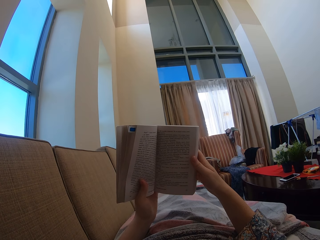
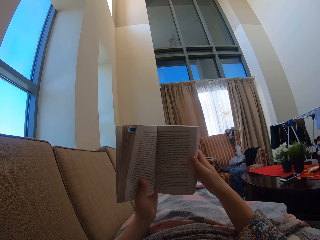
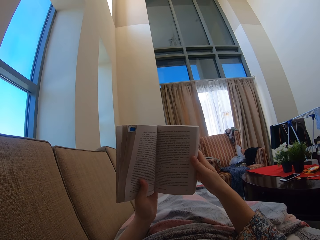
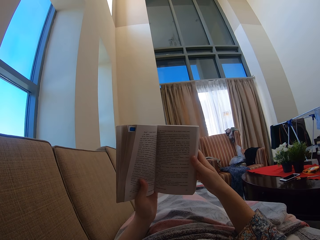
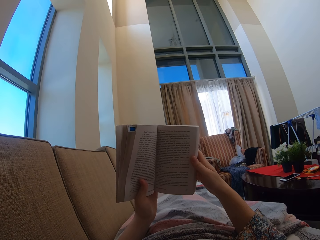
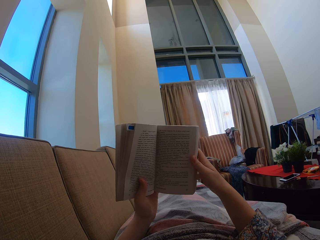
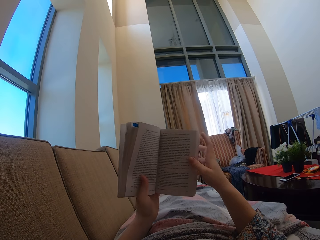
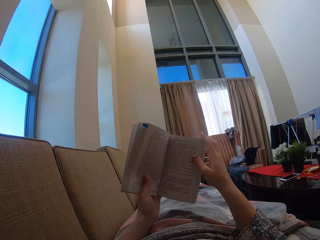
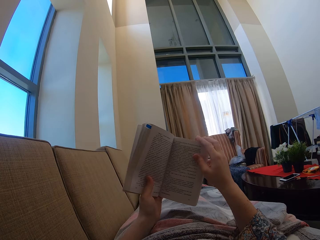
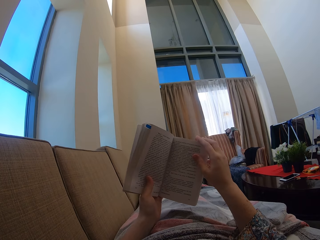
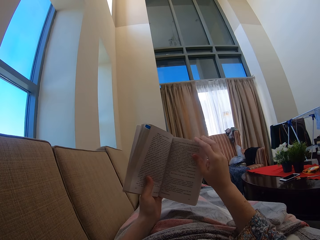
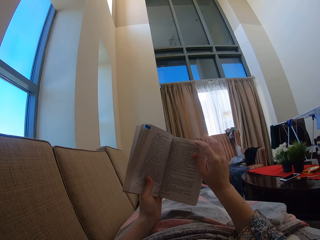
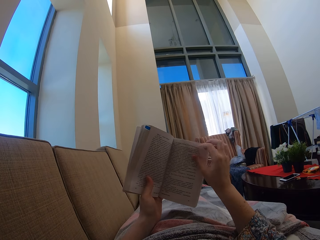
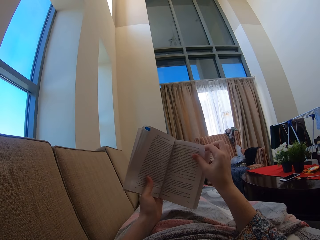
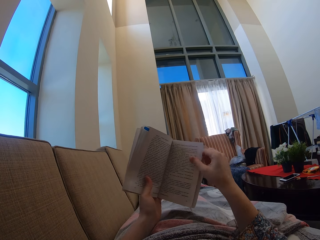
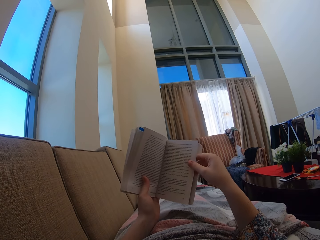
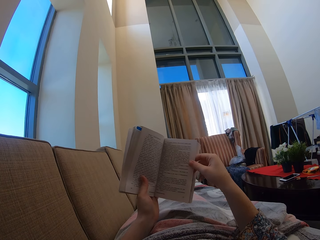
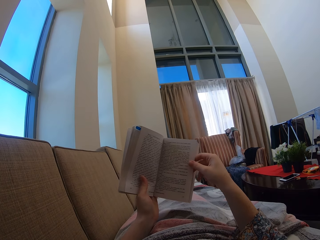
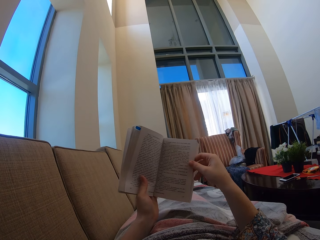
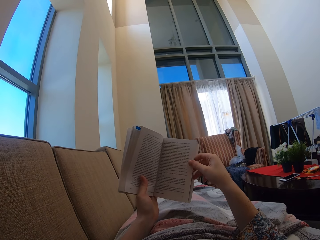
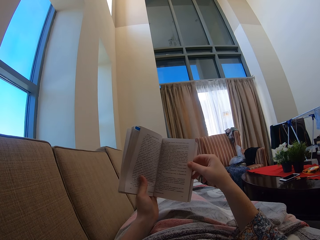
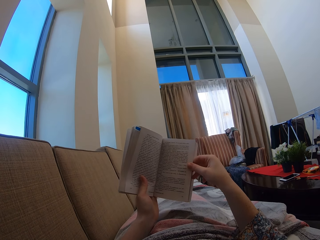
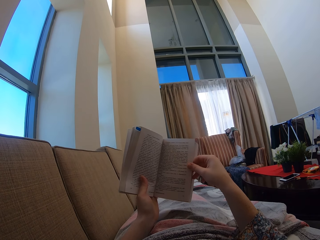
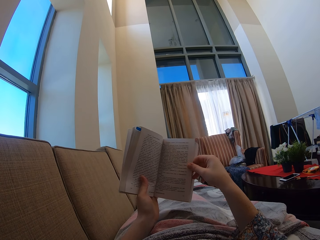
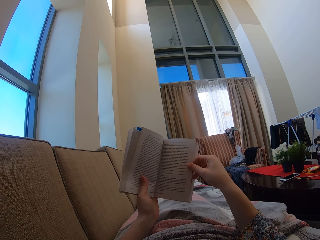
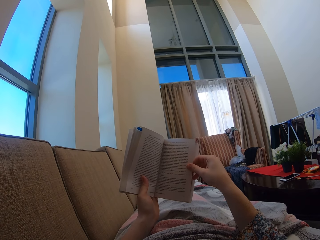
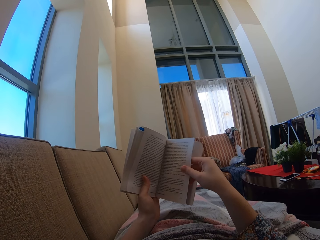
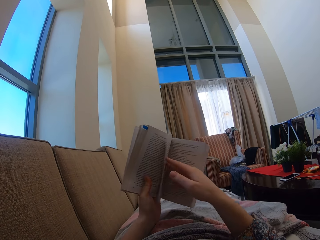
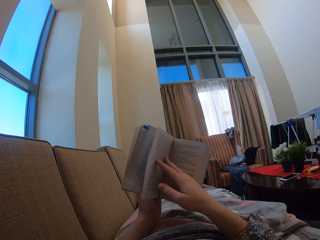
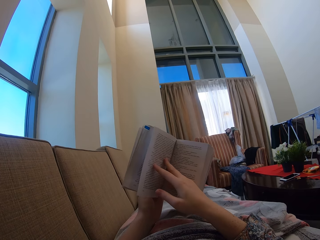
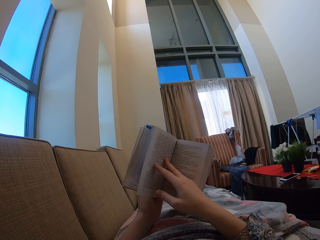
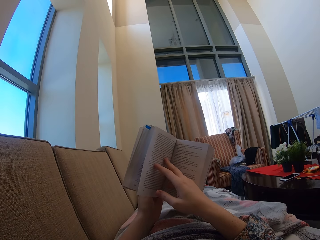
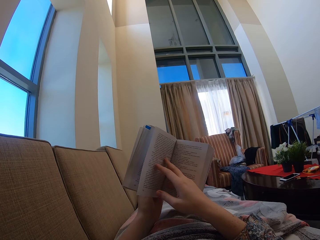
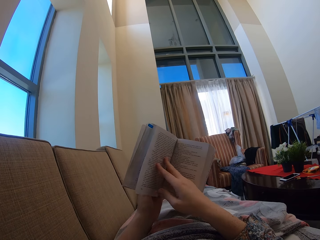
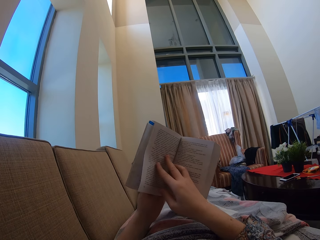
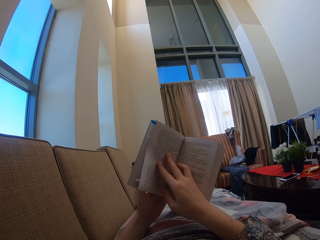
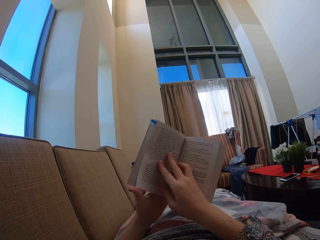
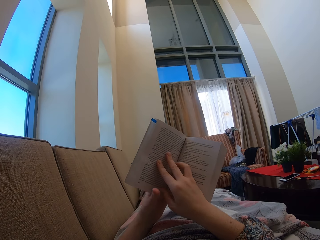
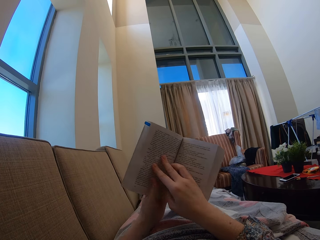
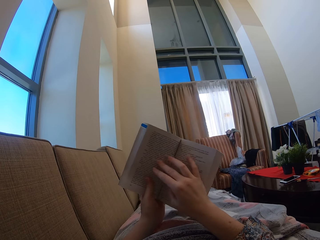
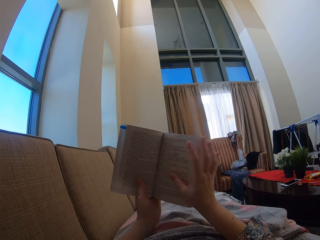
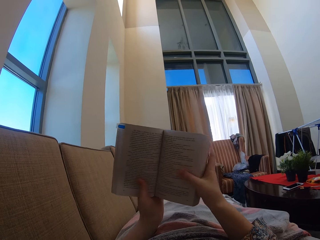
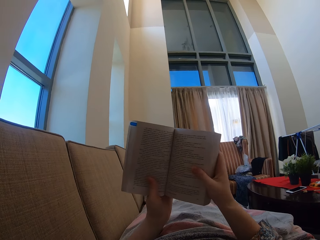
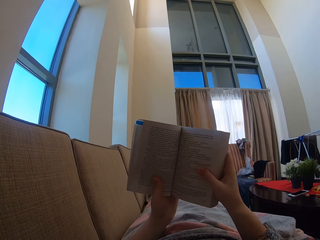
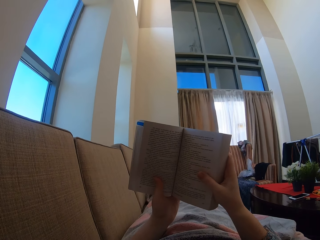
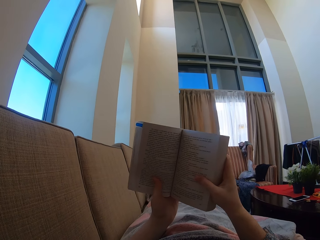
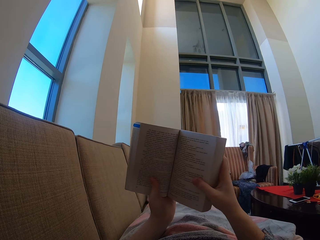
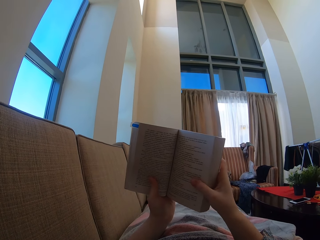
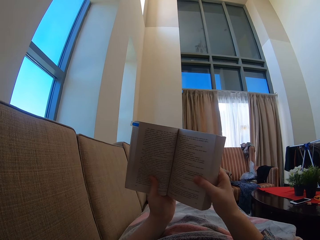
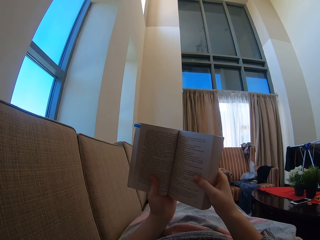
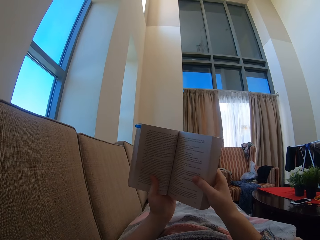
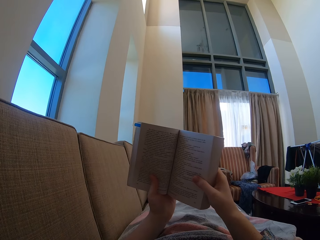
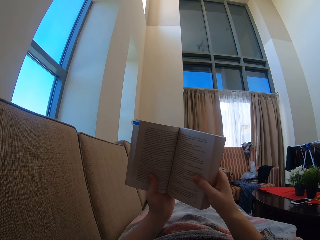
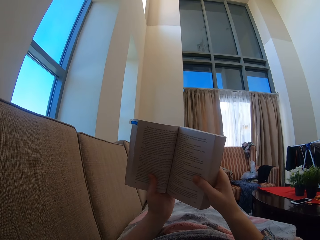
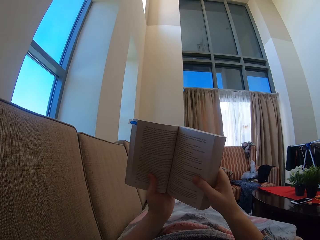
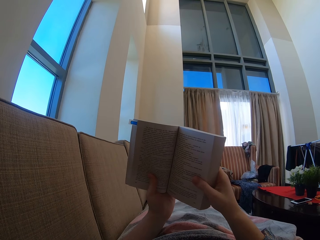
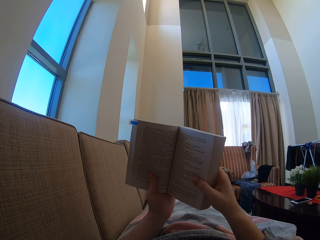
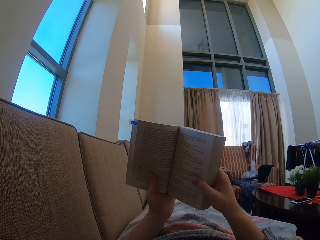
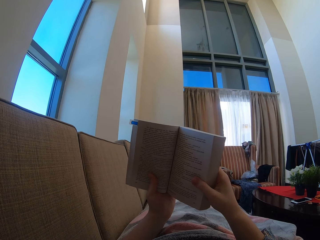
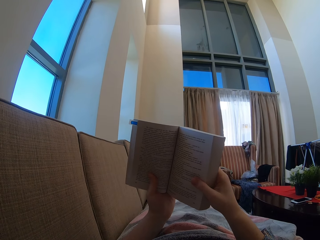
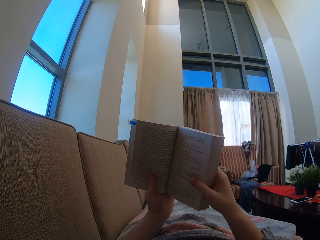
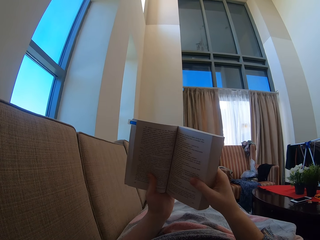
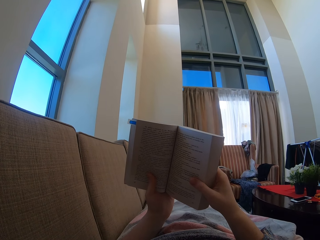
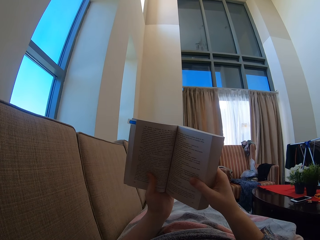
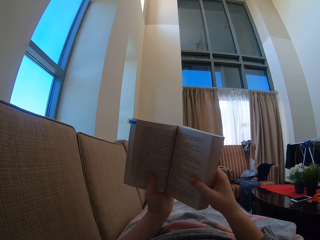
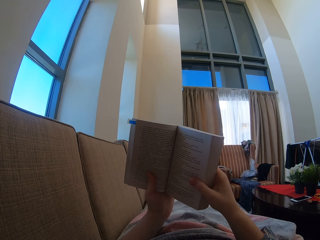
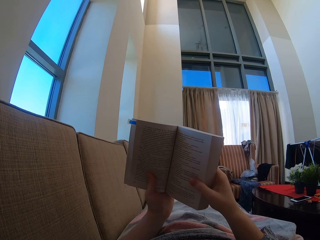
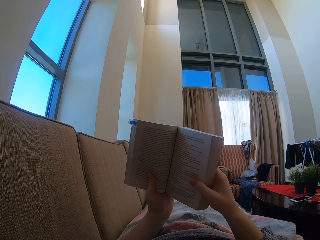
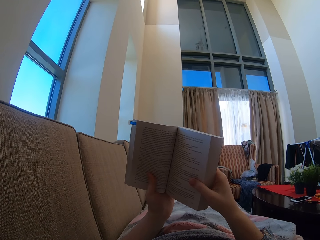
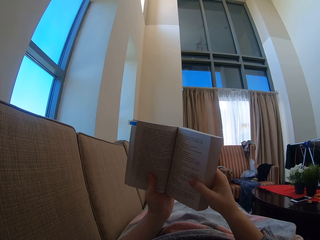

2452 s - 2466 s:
The camera wearer moves a hand on the book. They hold the page of the book and turn the page of the book. They peruse the book. They read the book. They hold the book. They move the hand on the book. They hold the book.

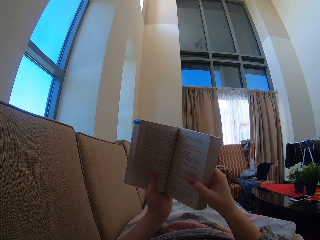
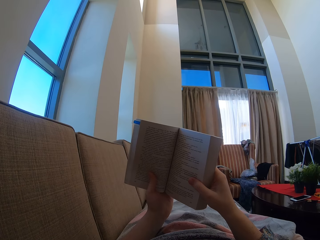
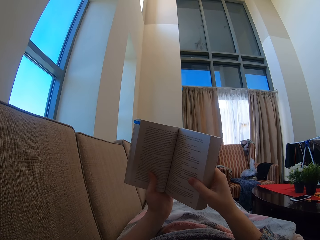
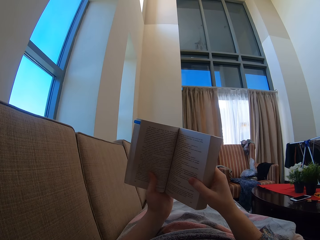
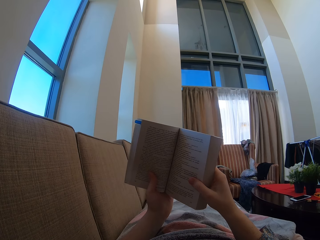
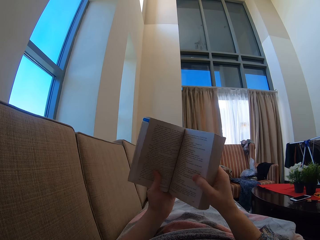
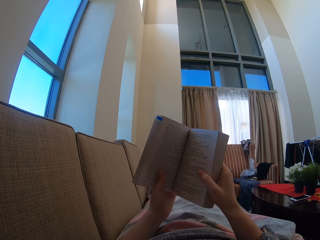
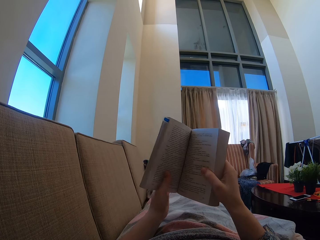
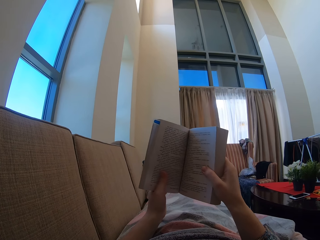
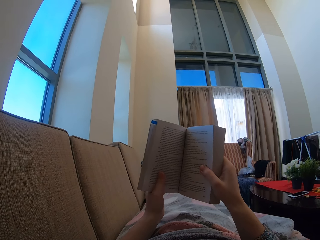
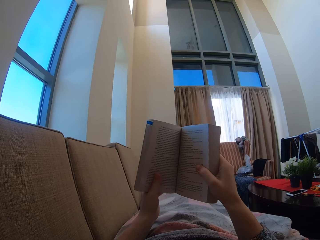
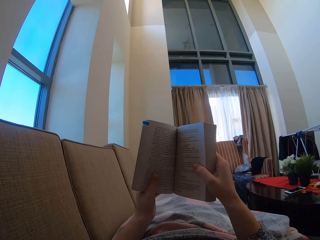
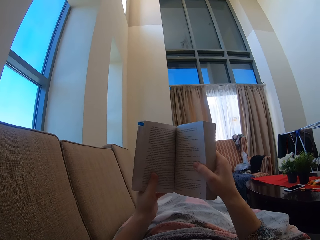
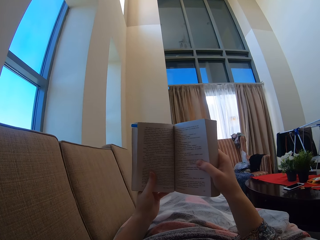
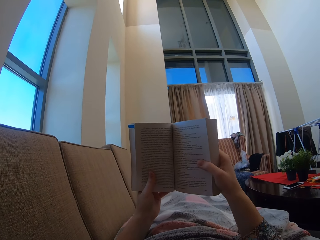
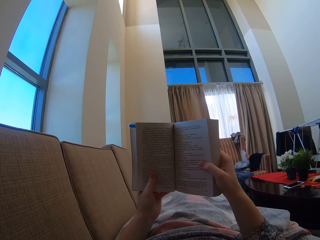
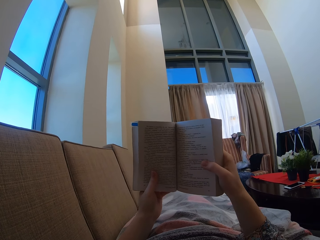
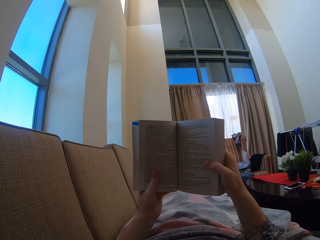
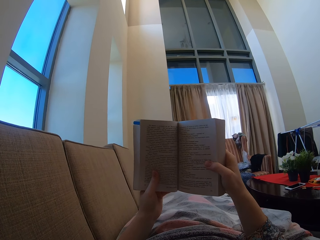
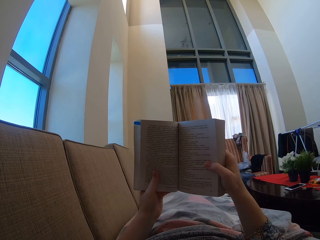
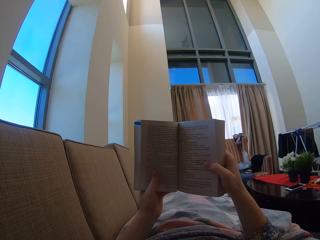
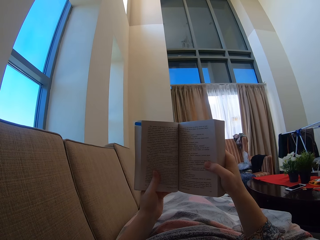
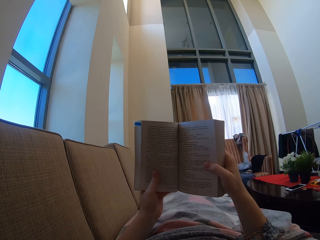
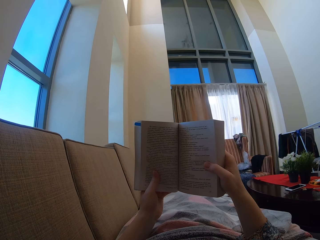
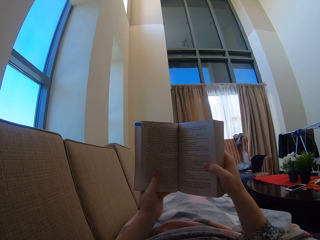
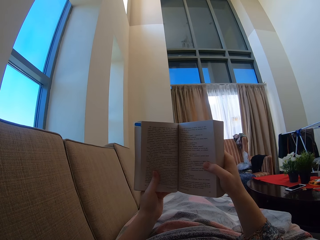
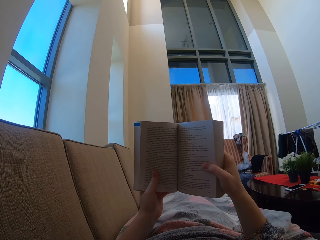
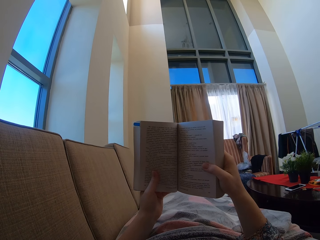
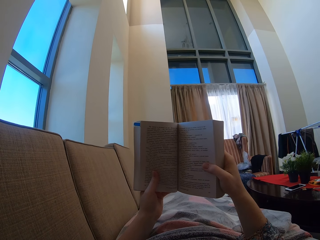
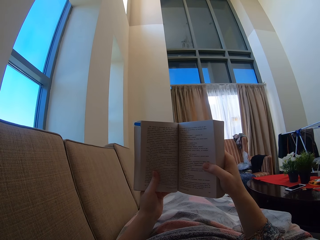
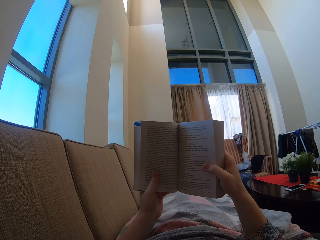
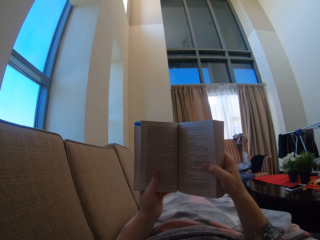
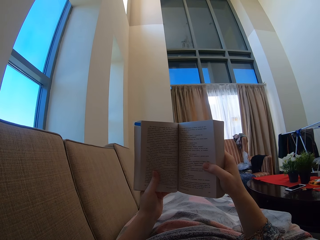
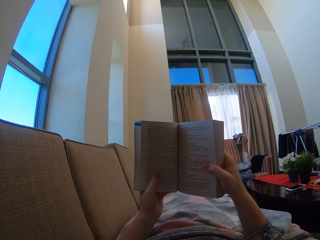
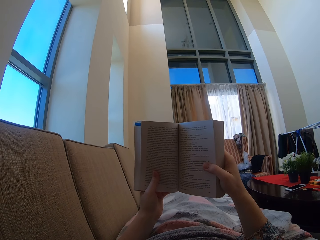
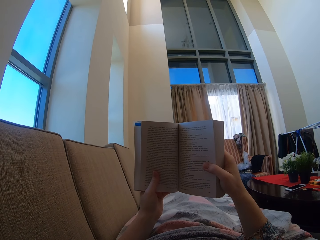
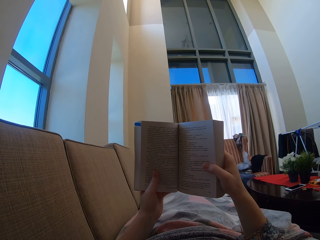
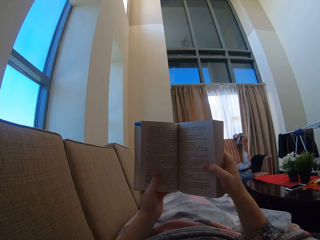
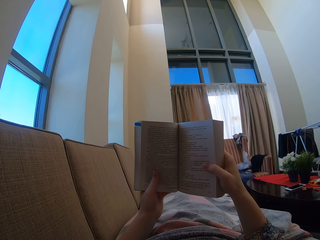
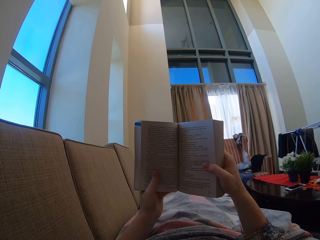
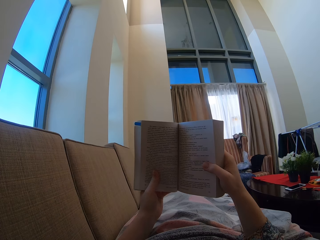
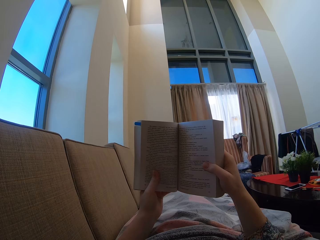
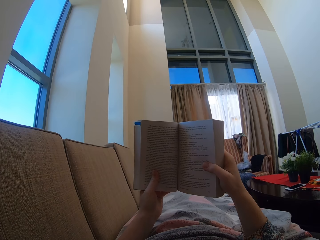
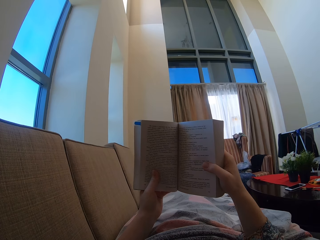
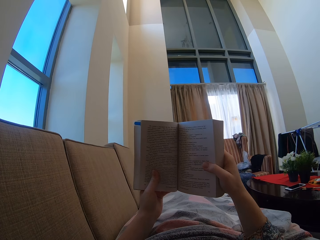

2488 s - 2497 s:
The camera wearer moves the hand on the book. They hold the book.
